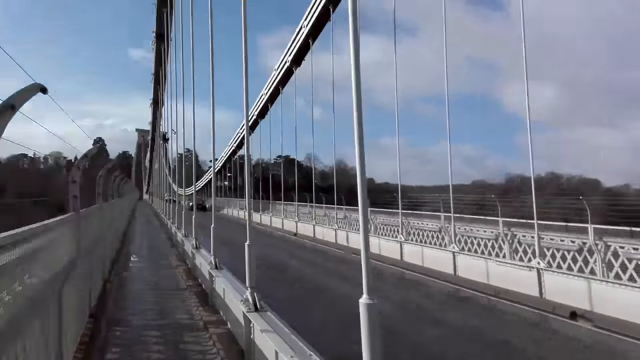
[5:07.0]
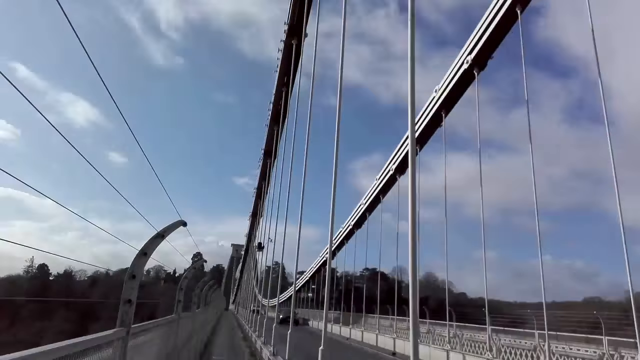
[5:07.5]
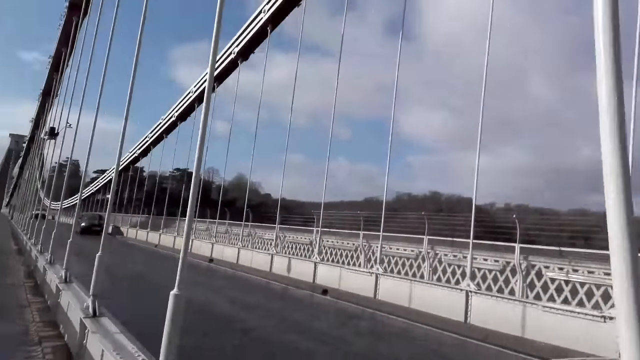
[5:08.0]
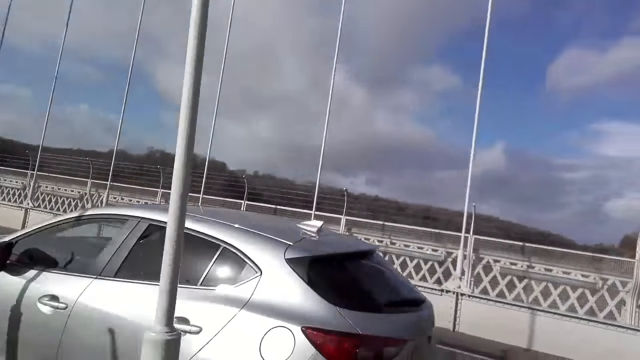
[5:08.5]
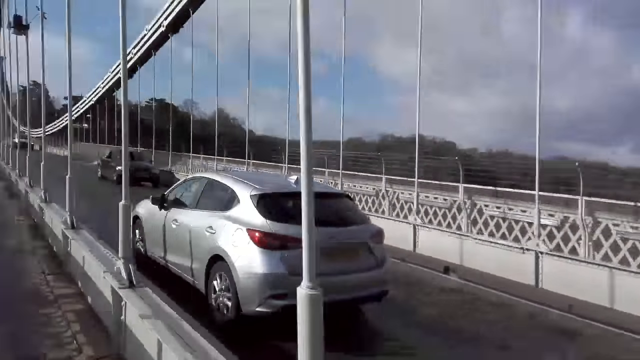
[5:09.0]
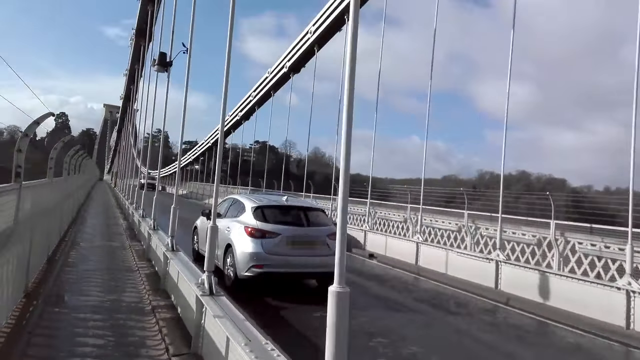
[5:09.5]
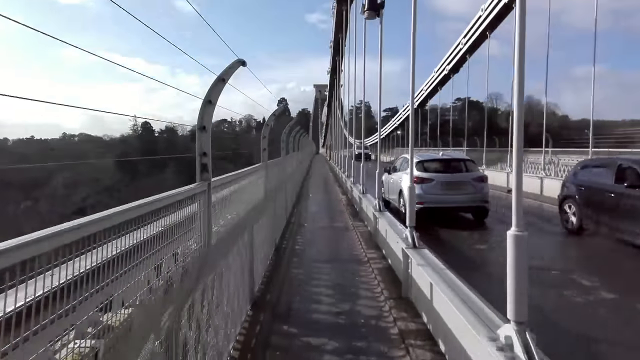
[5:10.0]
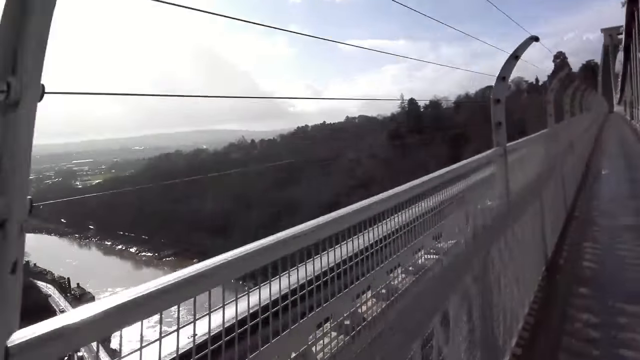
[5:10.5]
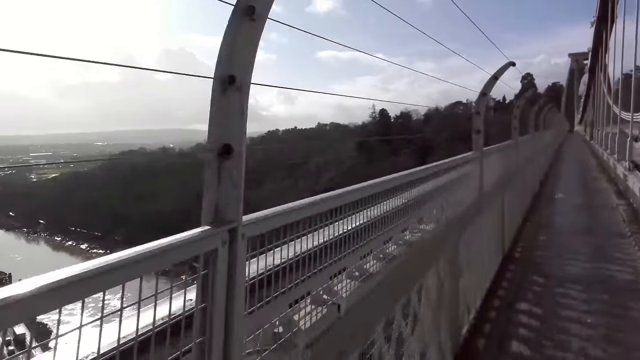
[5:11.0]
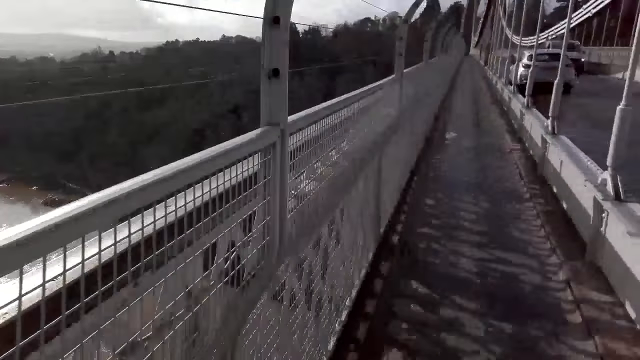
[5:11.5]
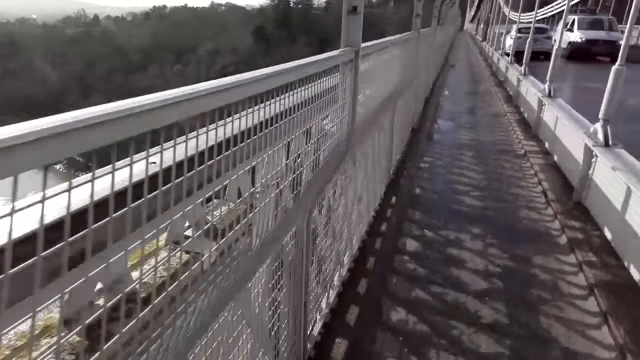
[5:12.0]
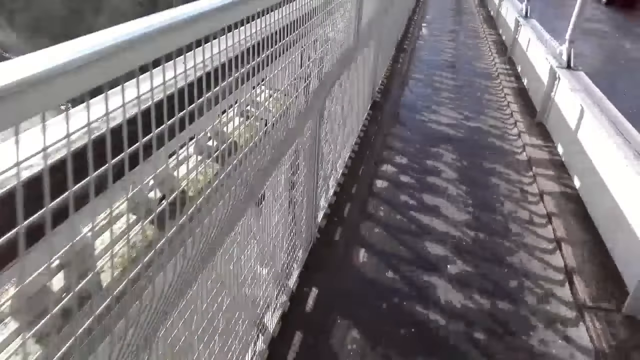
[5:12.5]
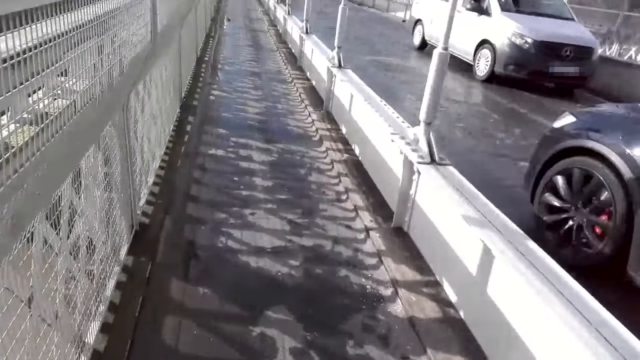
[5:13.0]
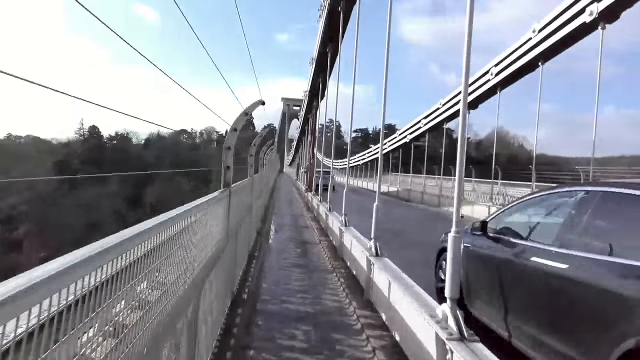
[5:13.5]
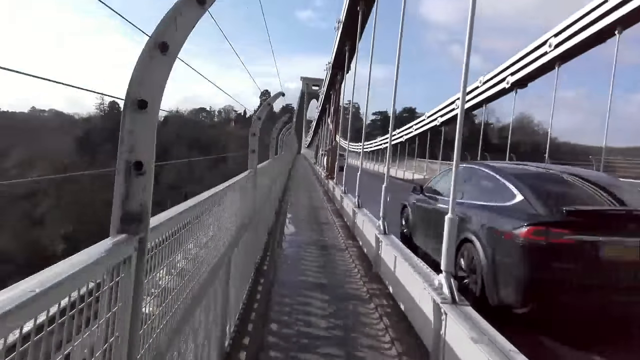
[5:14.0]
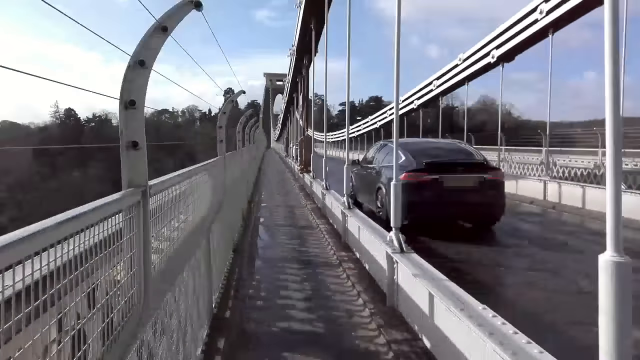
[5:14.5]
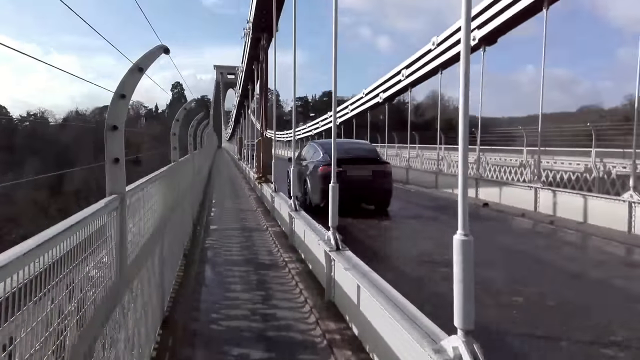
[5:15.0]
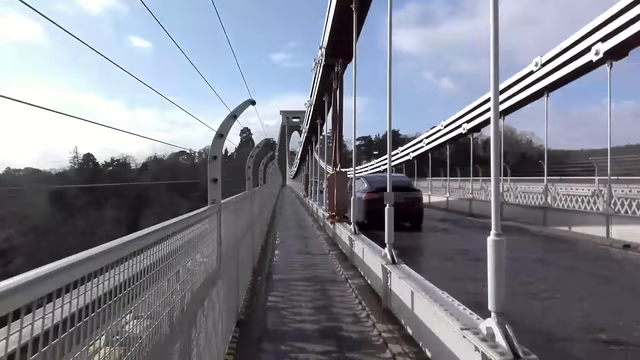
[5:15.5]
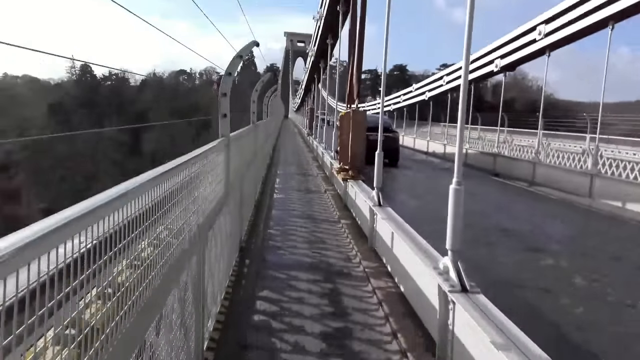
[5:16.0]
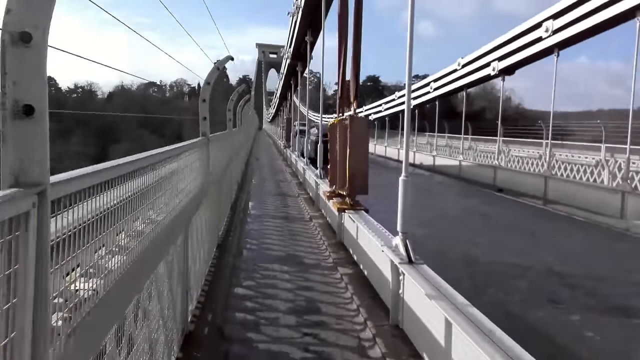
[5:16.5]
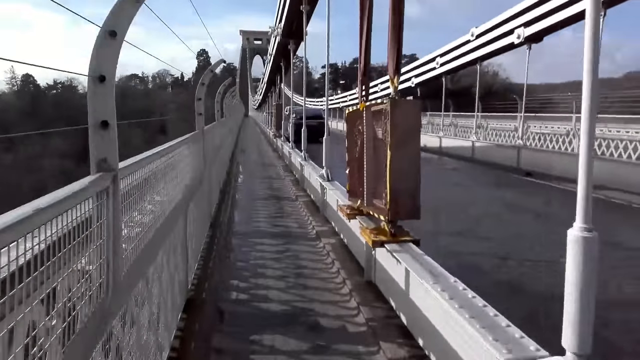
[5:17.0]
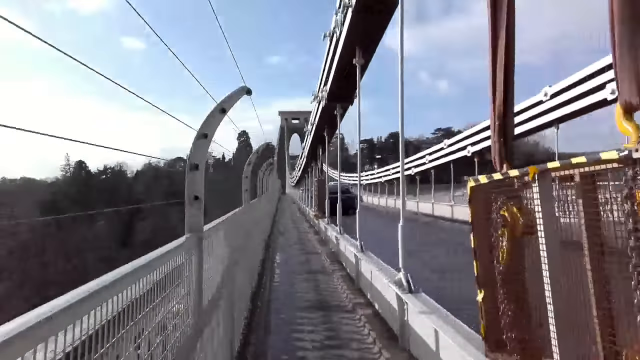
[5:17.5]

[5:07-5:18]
A silver car drives past the camera wearer. A black car drives past the camera wearer. The black car drives past the camera wearer. A white van drives past the camera wearer.

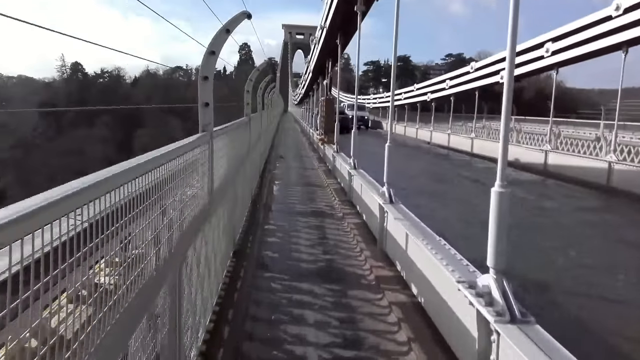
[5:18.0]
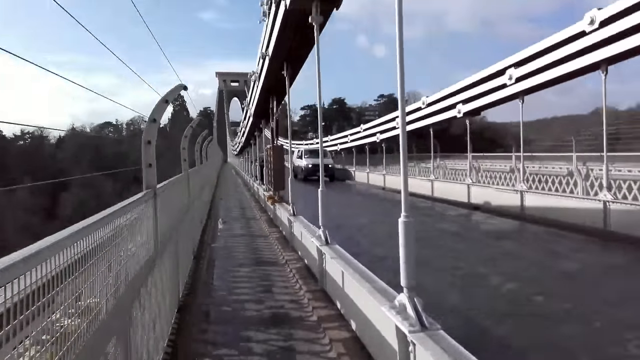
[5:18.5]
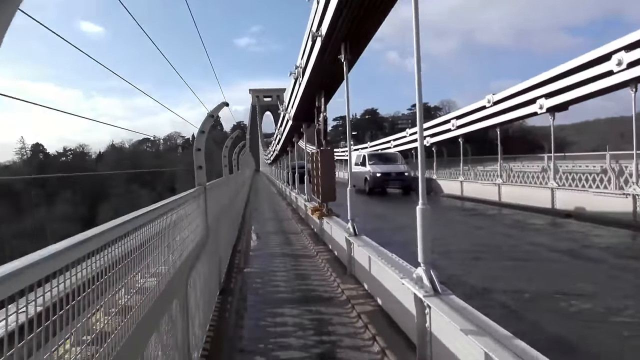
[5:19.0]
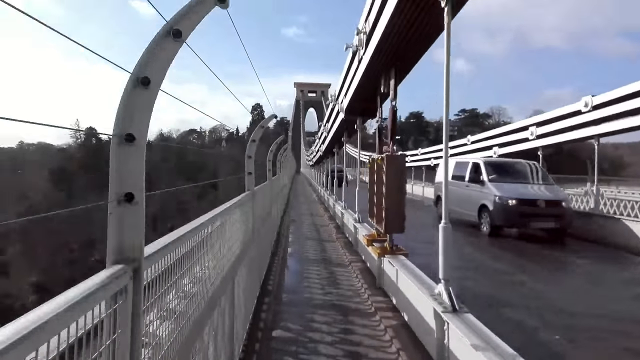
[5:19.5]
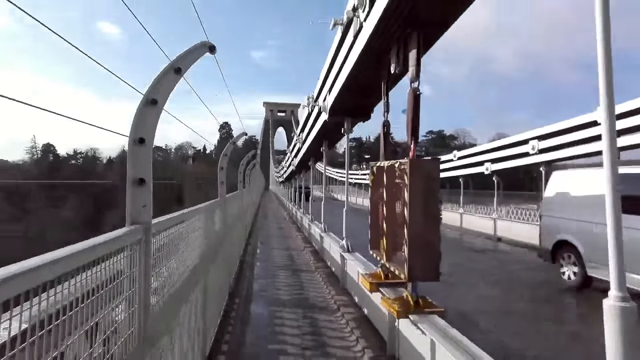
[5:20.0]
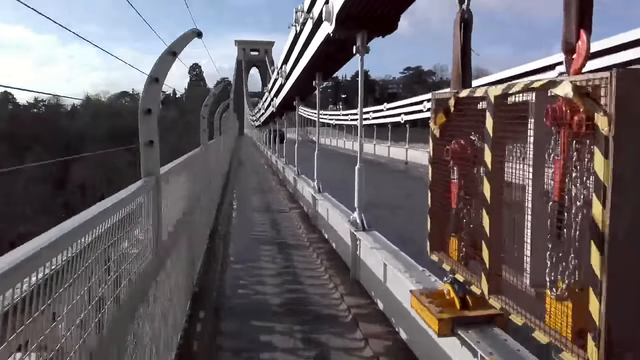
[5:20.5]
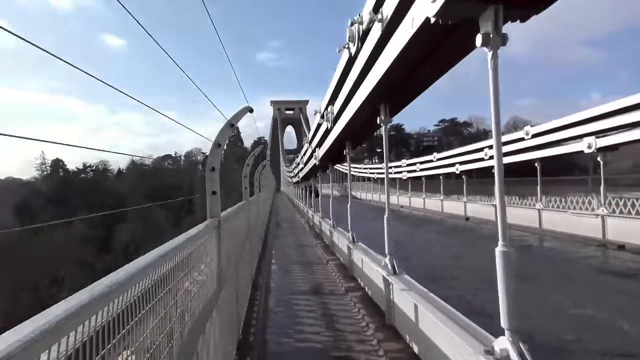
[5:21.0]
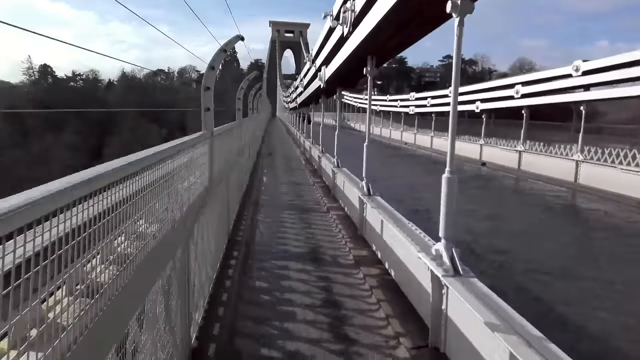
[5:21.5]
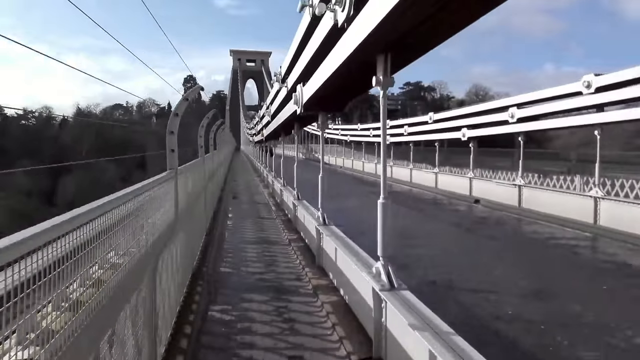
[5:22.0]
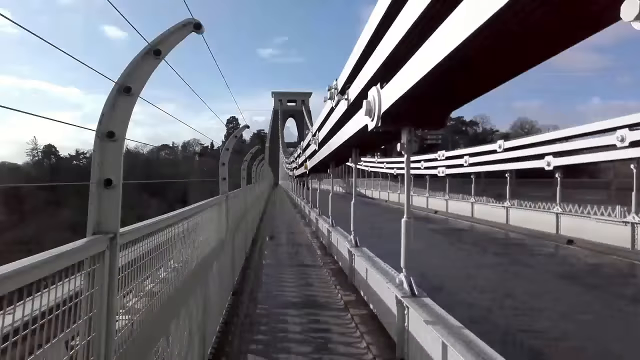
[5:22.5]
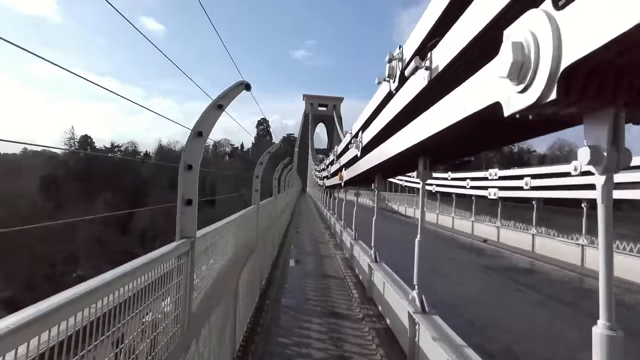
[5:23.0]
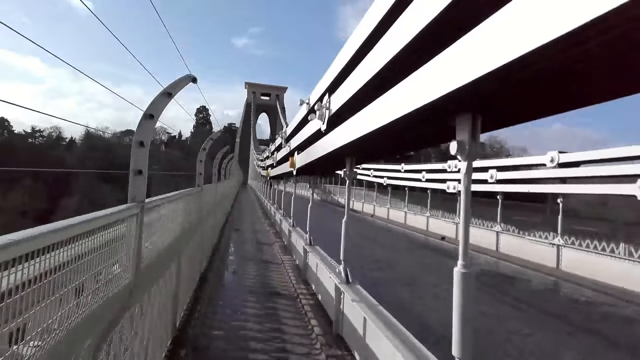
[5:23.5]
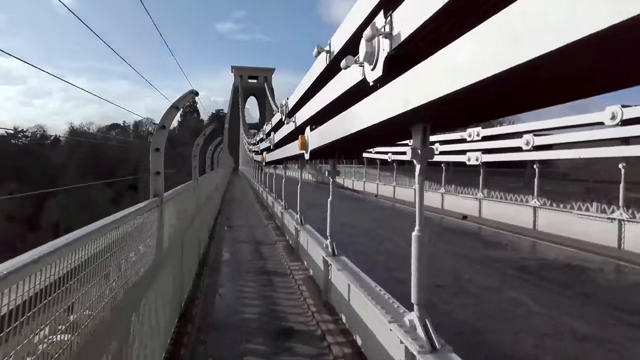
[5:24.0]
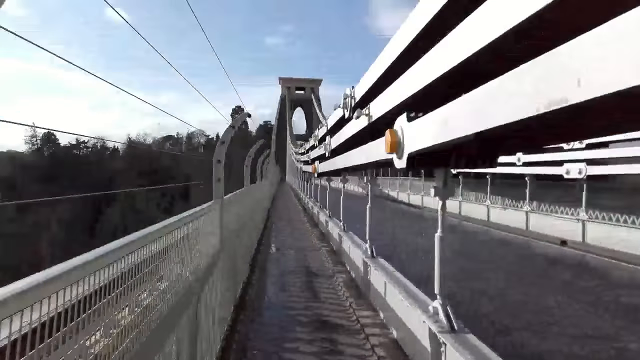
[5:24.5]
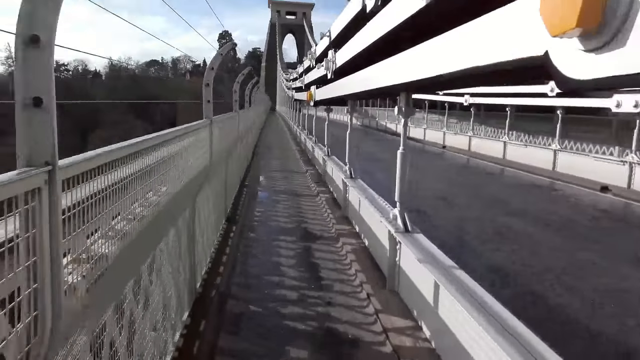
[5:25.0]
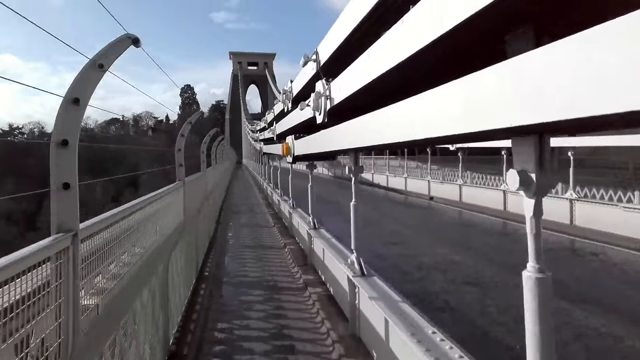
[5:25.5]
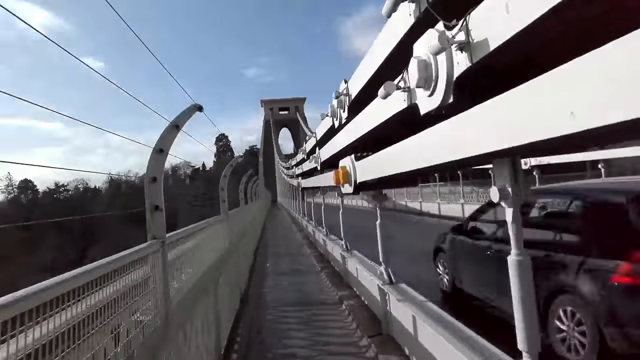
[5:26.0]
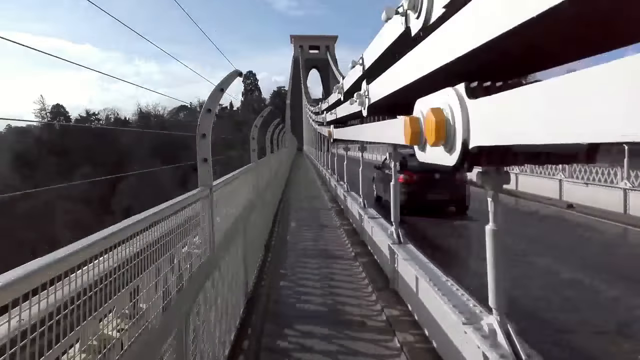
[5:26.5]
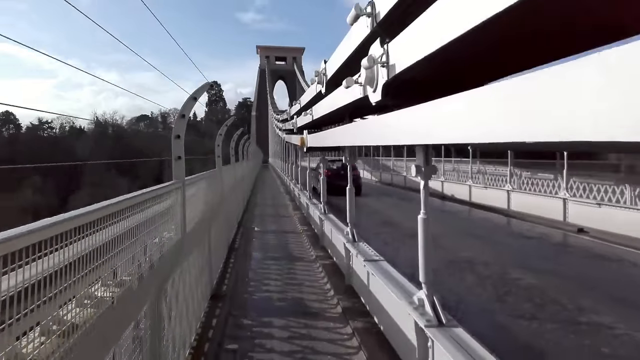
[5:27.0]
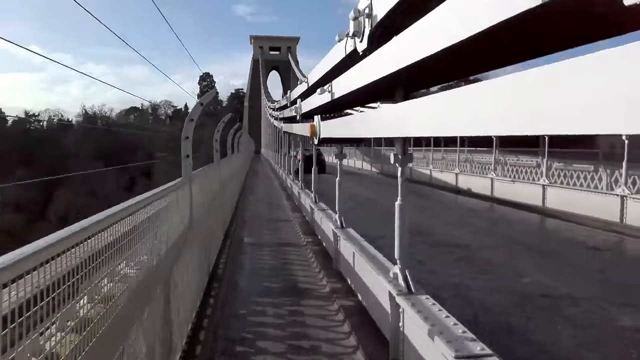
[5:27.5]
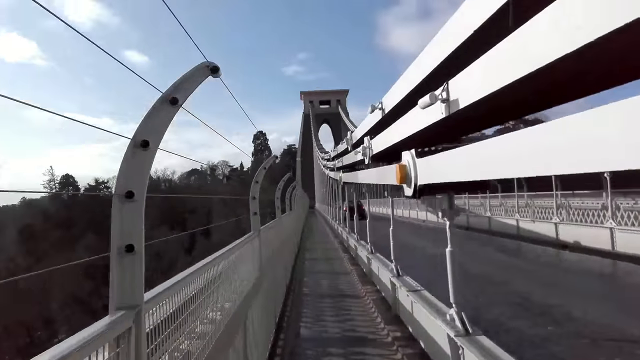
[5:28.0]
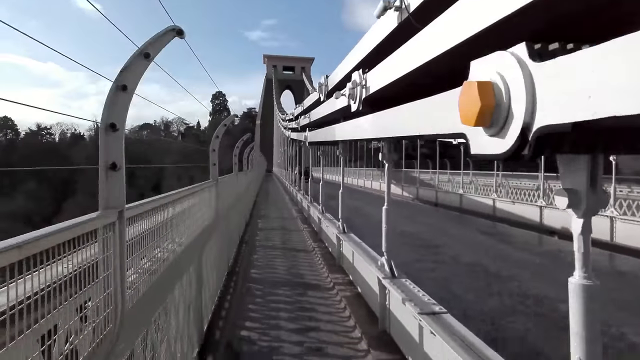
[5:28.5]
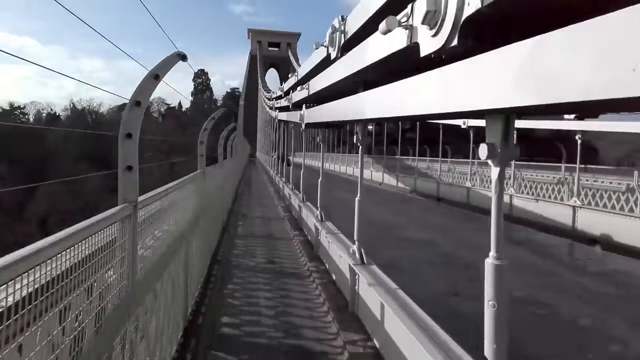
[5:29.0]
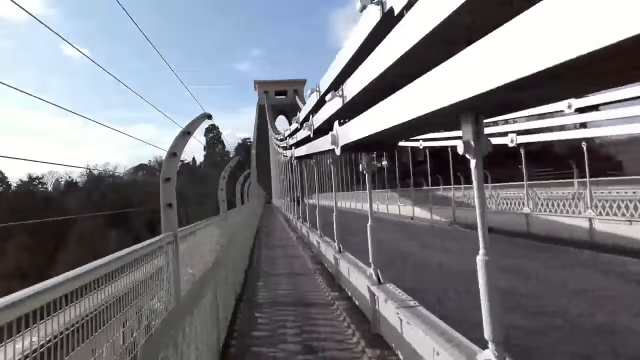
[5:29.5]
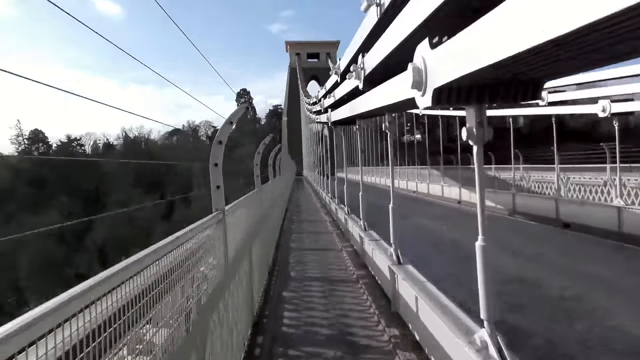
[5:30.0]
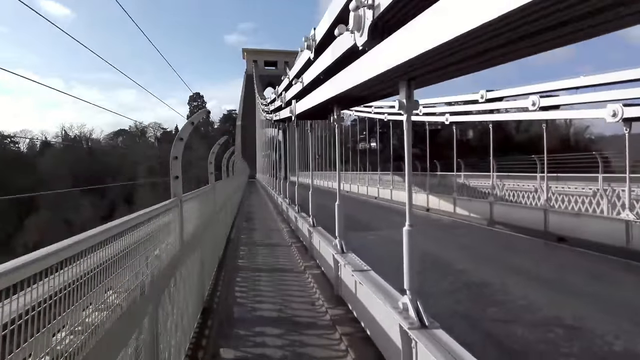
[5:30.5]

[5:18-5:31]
A white van drives past the camera wearer. A black car drives past the camera wearer.
